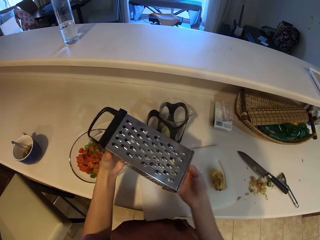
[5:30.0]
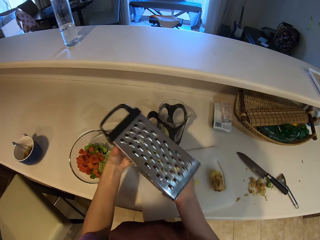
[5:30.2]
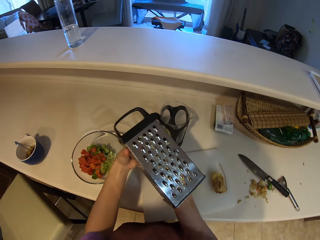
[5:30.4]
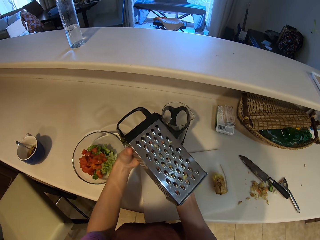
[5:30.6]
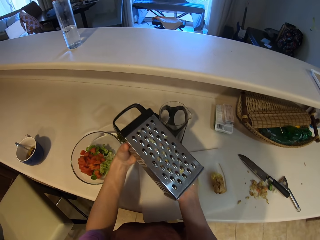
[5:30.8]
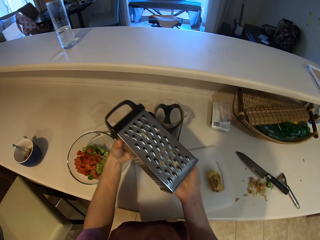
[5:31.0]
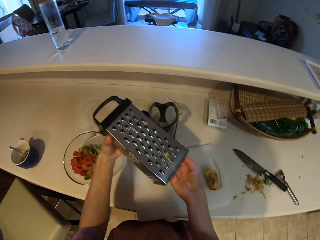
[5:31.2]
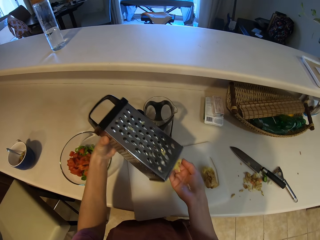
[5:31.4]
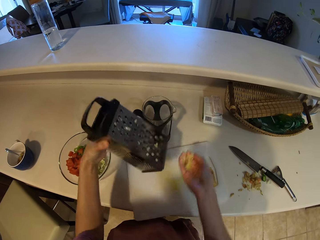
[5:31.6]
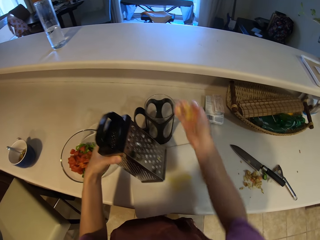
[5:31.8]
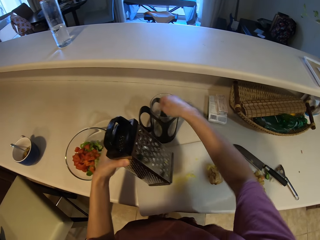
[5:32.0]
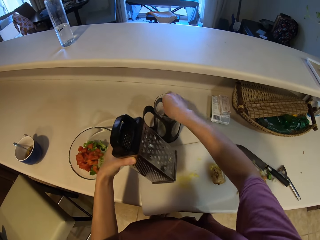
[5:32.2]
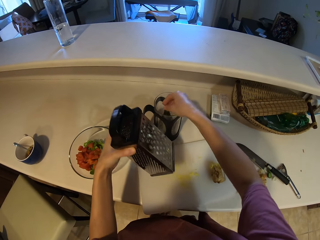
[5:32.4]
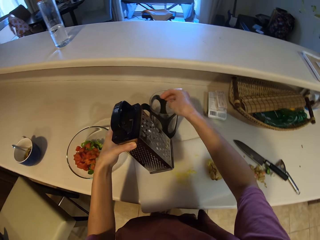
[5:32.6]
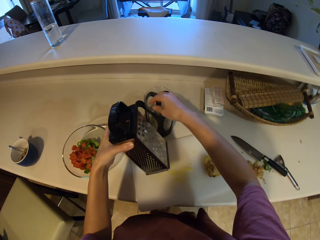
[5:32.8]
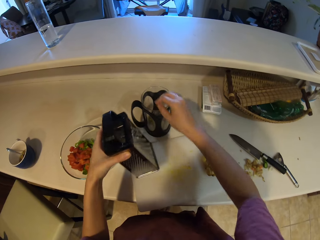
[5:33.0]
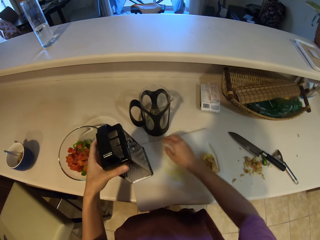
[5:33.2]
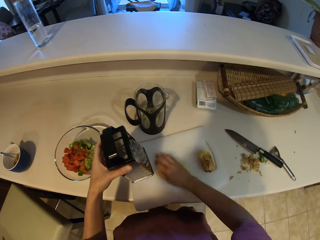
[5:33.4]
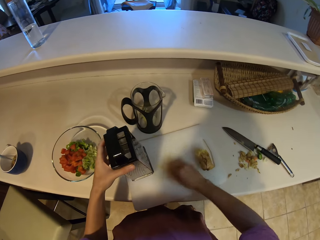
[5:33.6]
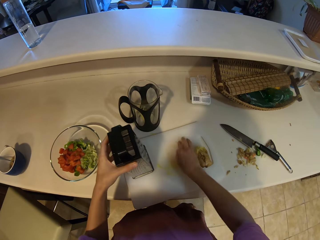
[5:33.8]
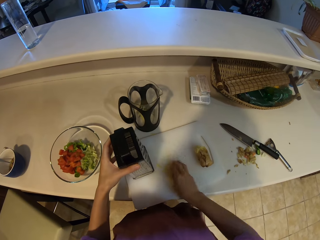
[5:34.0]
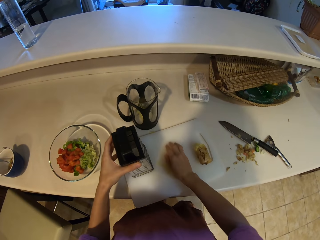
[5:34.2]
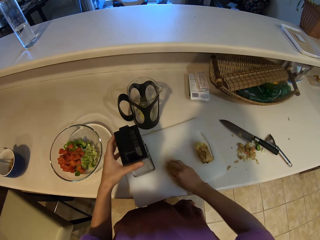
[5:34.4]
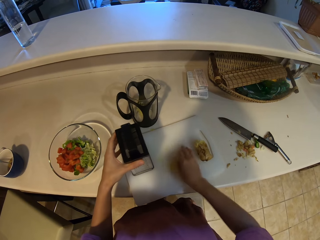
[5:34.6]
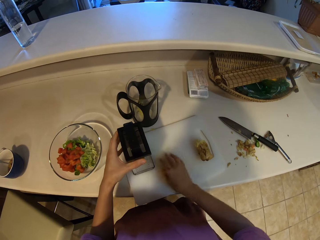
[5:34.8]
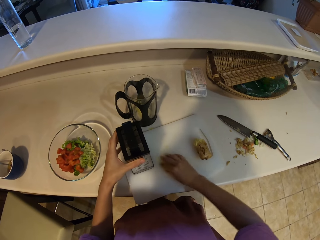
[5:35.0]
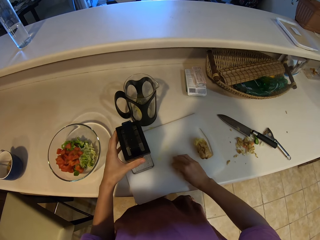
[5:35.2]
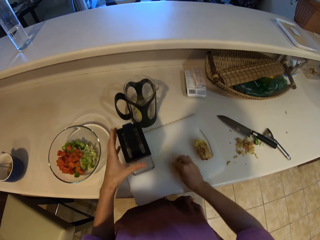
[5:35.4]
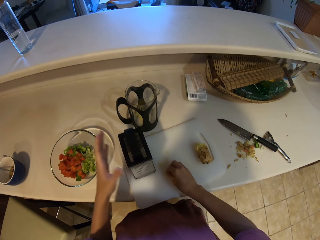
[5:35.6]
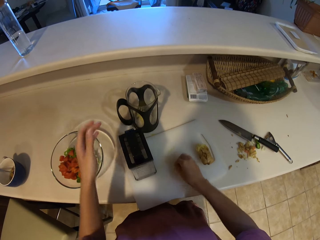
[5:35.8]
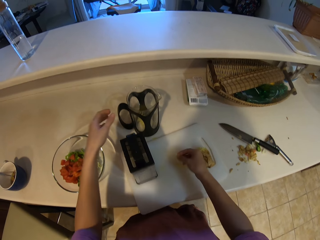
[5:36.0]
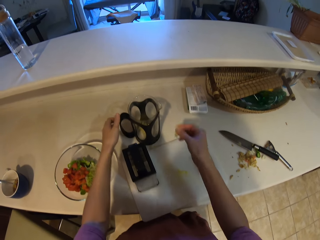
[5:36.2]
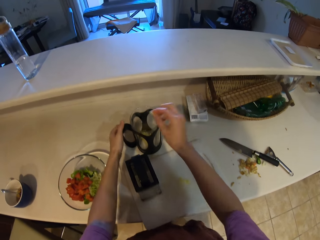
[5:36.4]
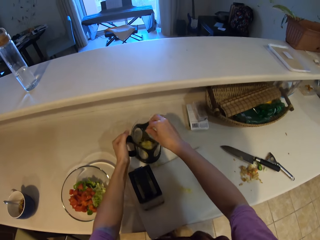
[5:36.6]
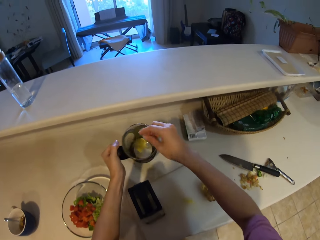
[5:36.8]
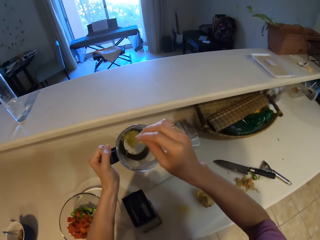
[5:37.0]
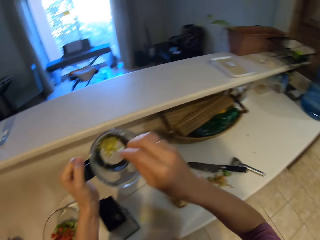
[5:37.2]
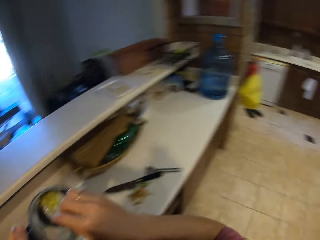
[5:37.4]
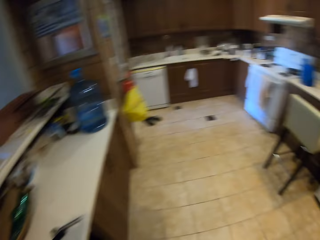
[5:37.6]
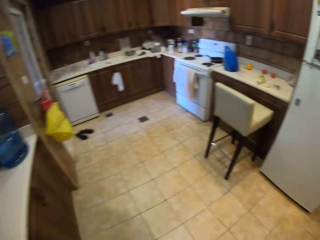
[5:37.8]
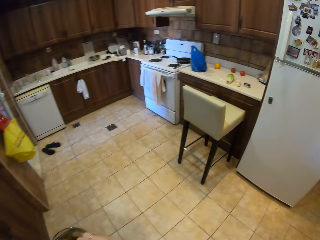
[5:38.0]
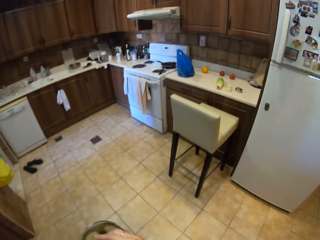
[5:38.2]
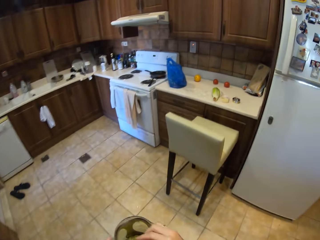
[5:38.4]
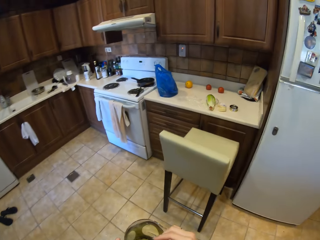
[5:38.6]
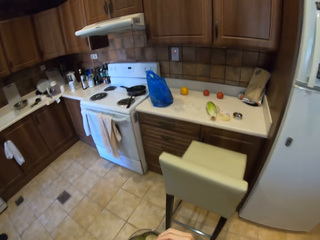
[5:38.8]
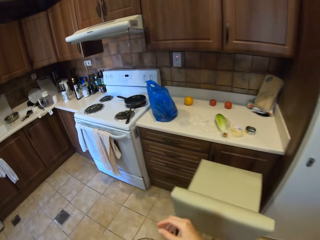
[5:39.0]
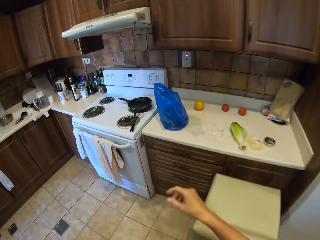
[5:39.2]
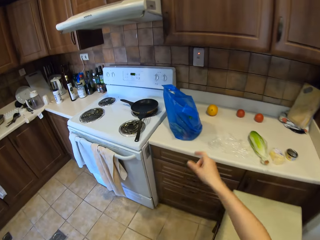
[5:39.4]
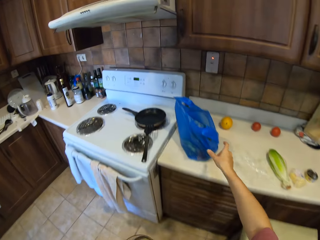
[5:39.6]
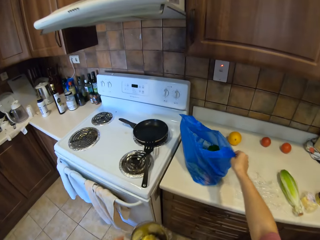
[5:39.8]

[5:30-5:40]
The camera wearer scrapes off the ginger or potato in the grater. They put the potato in the jar. They pick up the potato on the chopping board. They put the potato in the jar. They hold the jar. They pick the jar up. They walk to the cooker.

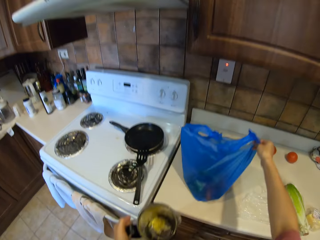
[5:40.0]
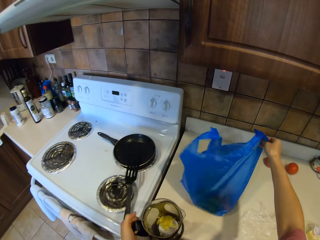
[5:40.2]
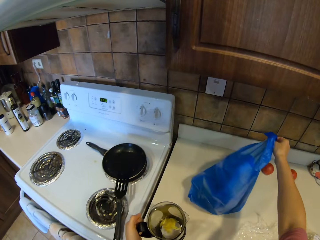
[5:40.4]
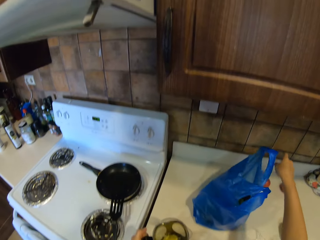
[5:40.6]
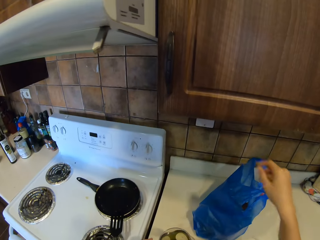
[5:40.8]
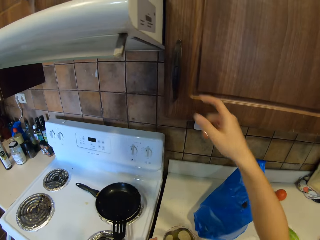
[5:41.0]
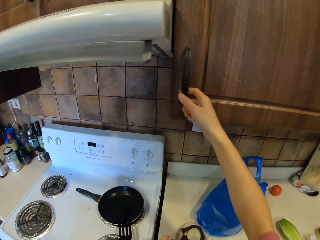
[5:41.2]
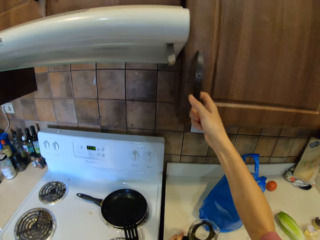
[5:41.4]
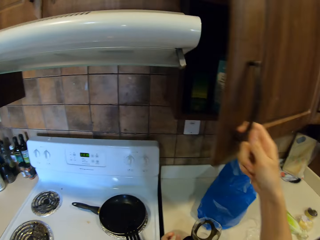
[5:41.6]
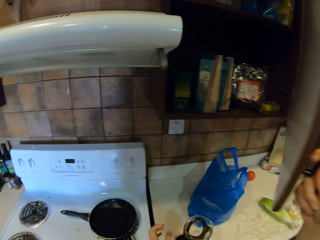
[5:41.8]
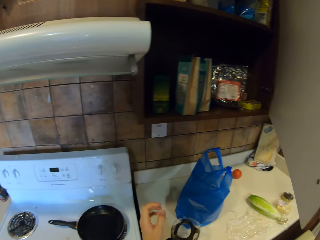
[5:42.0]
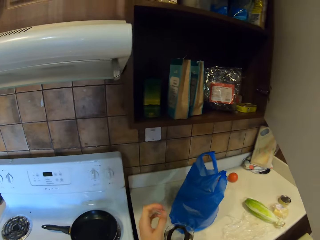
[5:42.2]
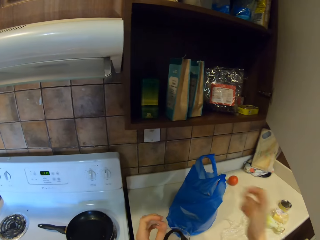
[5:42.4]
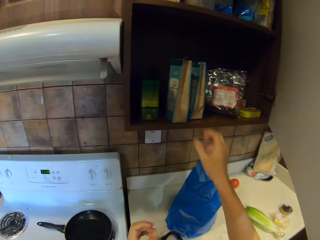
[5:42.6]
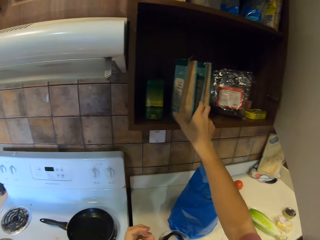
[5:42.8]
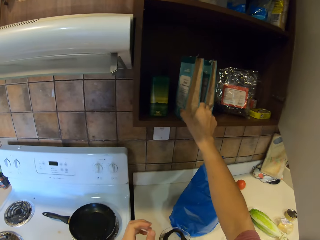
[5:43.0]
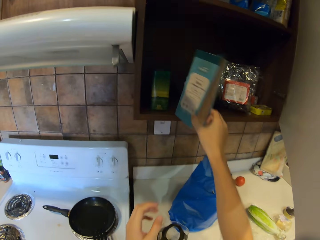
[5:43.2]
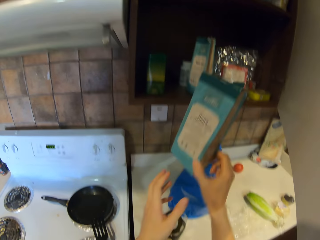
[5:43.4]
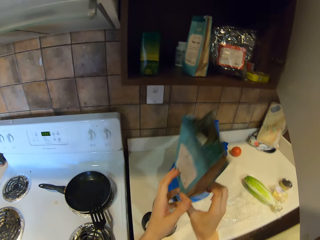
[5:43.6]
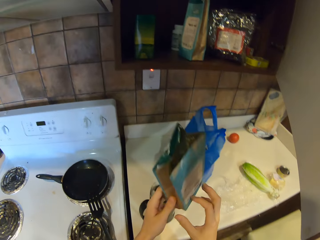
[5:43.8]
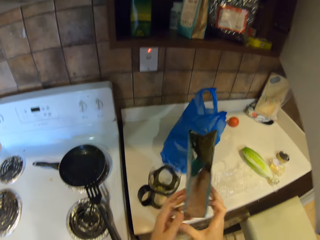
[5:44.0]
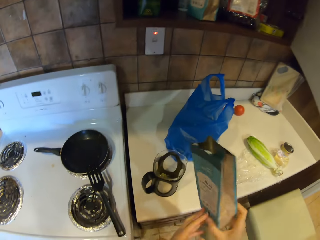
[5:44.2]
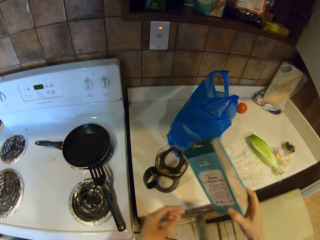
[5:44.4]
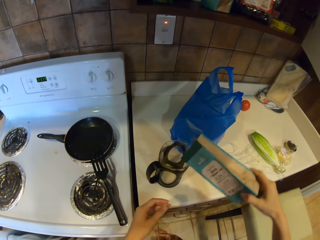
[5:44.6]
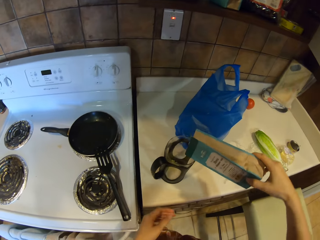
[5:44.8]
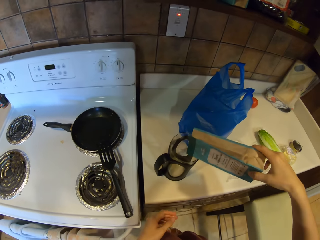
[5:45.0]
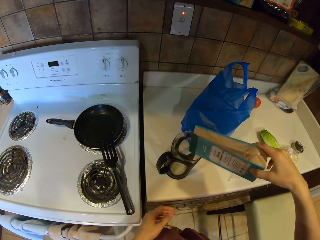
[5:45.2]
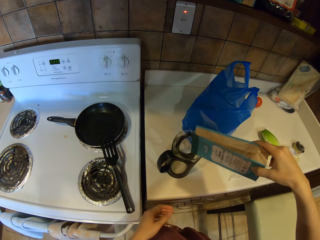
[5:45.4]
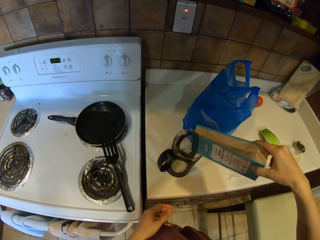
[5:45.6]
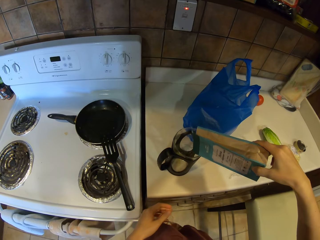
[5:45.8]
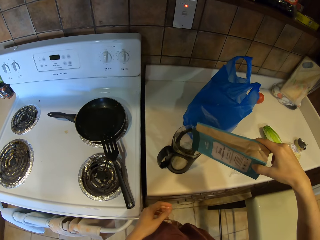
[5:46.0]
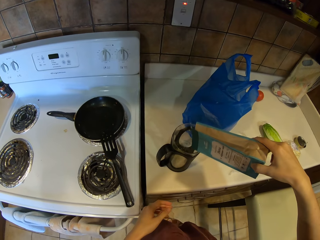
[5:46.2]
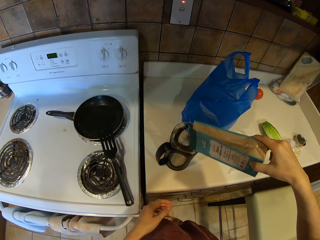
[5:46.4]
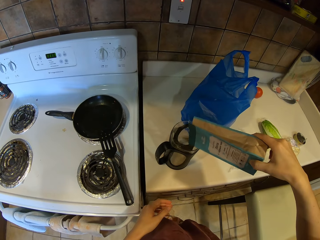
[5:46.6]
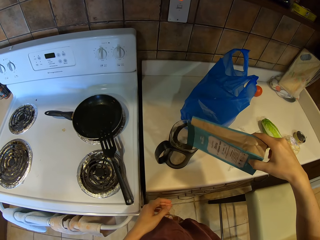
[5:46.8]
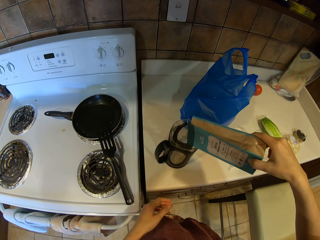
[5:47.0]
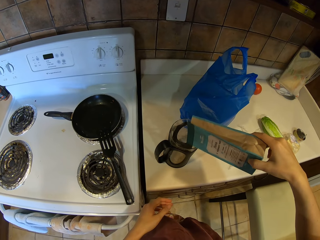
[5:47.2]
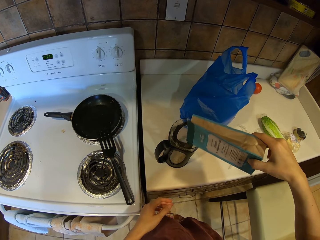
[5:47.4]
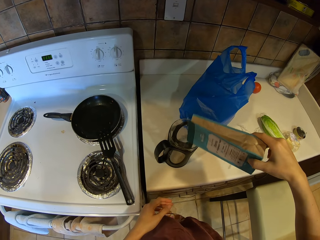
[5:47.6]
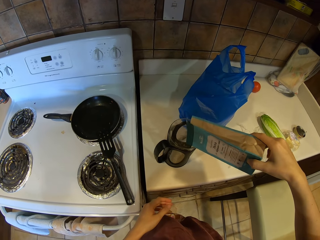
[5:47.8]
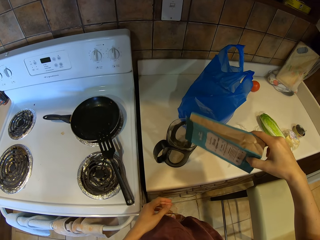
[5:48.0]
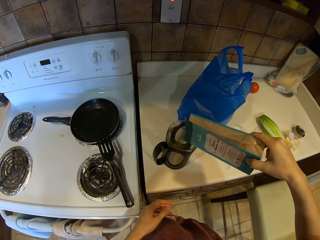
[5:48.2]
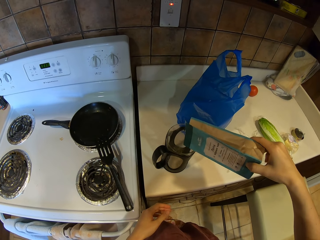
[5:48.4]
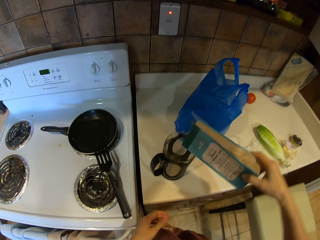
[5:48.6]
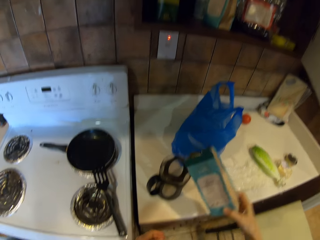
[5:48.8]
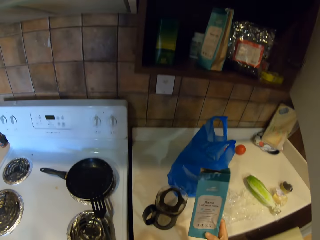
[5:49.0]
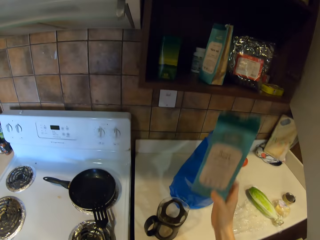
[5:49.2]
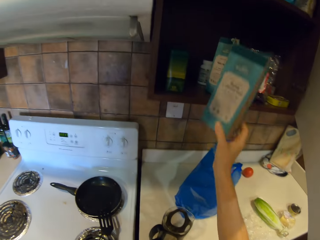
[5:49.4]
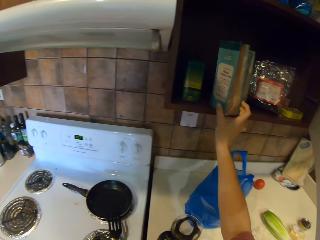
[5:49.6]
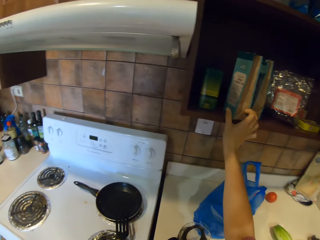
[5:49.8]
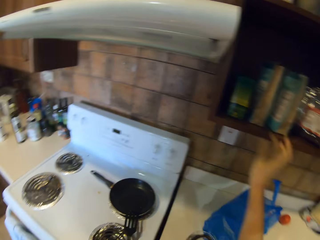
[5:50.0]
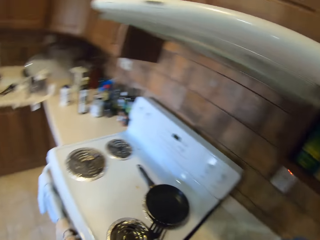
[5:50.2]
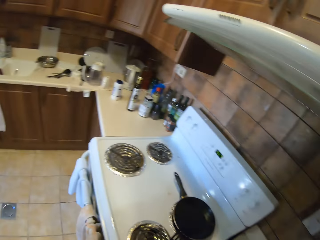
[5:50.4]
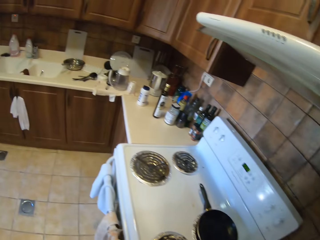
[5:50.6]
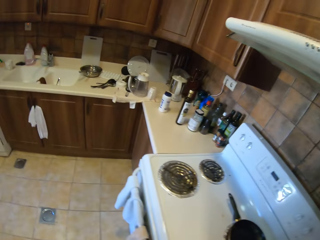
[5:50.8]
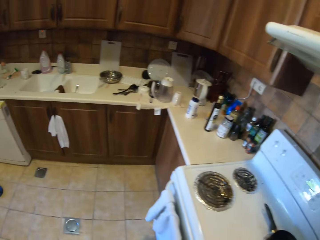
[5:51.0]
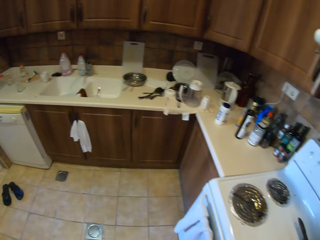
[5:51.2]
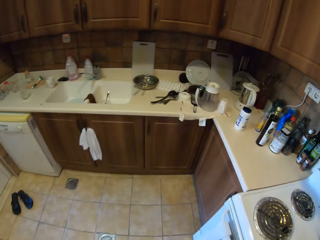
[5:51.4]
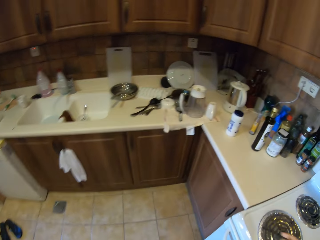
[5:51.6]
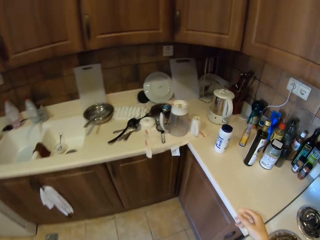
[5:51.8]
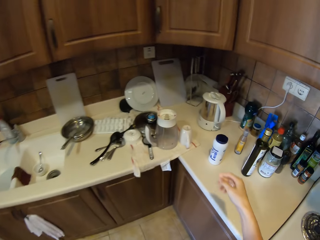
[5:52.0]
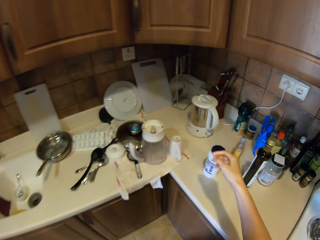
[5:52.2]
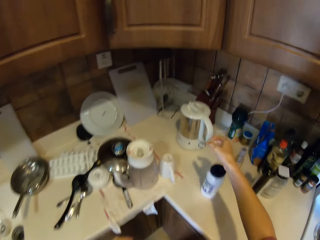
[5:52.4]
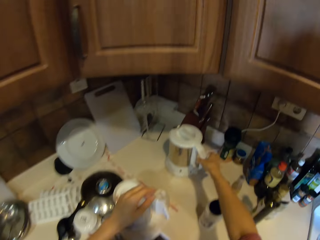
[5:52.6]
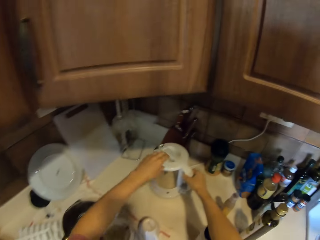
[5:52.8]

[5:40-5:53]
The camera wearer pulls a paper bag. They move a paper aside. They open a cabinet. They pick up a packet of something. They add spice in the jar. They put the packet back in the cabinet. They walk to the end of the counter.
